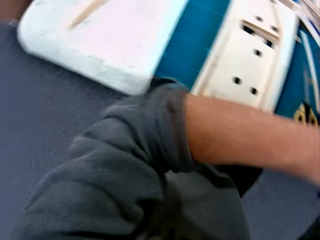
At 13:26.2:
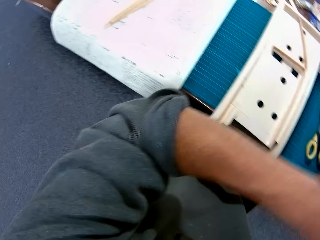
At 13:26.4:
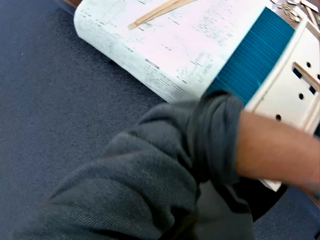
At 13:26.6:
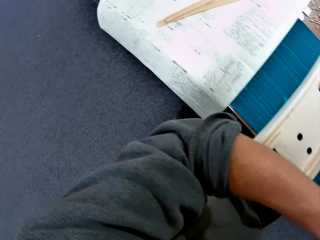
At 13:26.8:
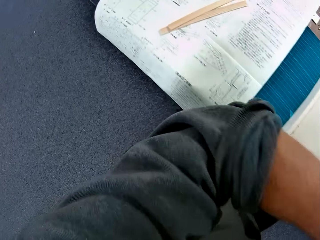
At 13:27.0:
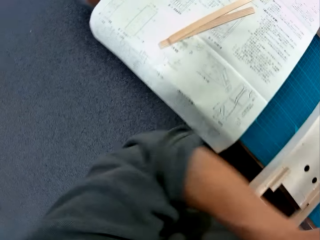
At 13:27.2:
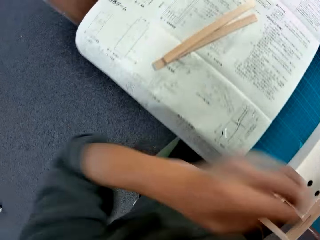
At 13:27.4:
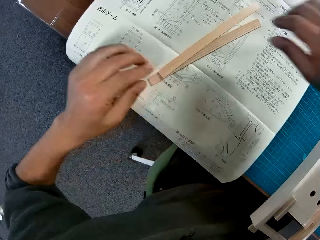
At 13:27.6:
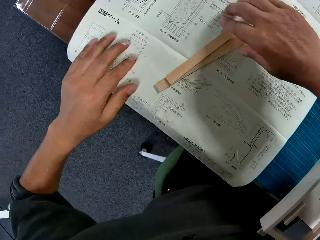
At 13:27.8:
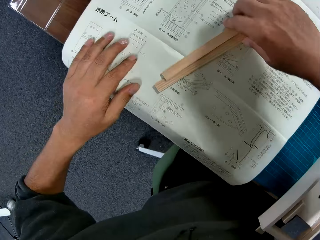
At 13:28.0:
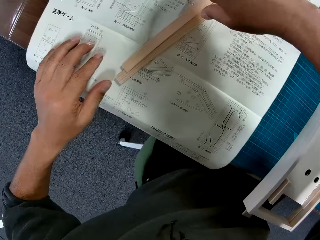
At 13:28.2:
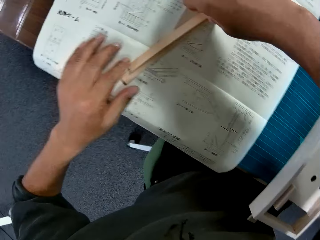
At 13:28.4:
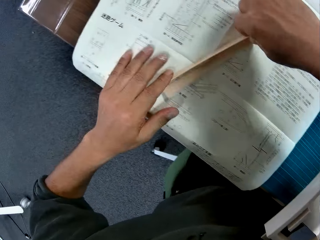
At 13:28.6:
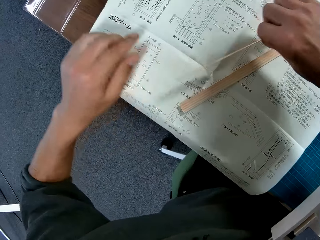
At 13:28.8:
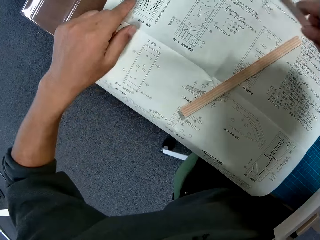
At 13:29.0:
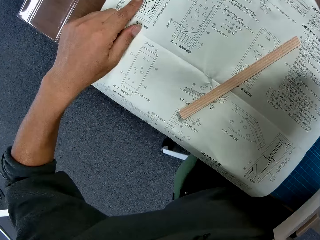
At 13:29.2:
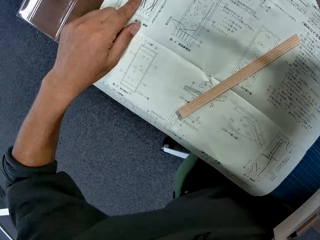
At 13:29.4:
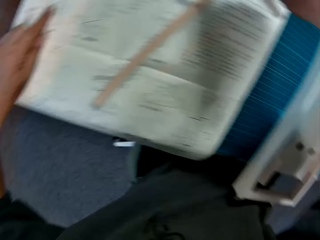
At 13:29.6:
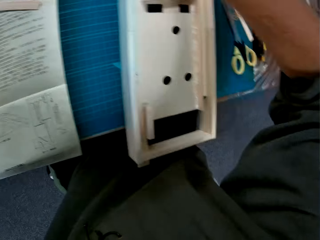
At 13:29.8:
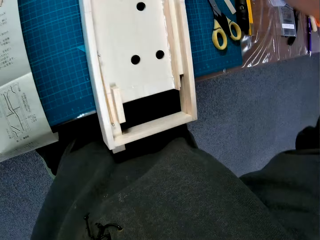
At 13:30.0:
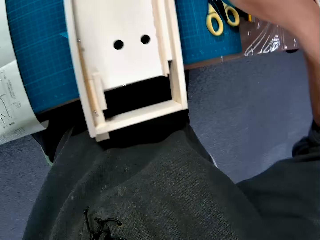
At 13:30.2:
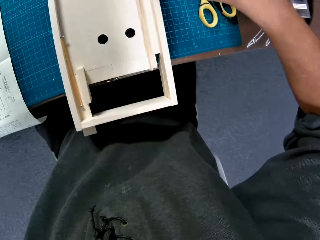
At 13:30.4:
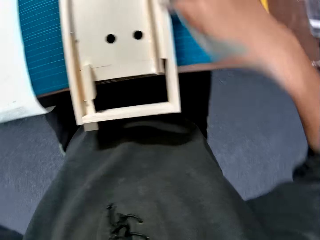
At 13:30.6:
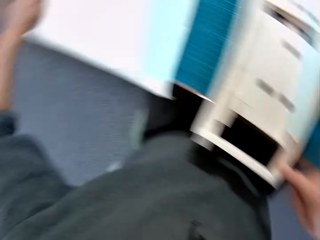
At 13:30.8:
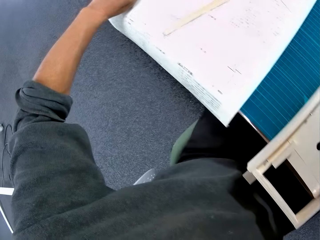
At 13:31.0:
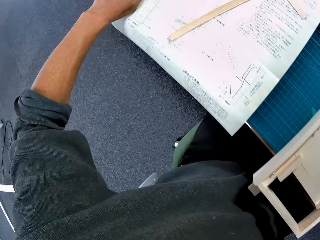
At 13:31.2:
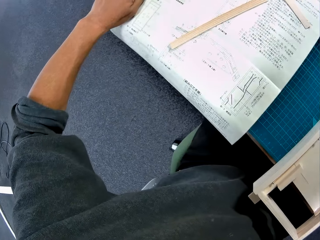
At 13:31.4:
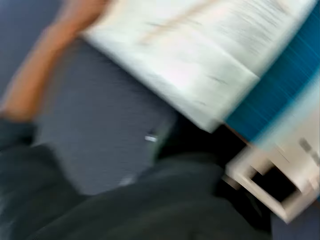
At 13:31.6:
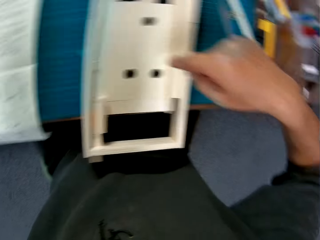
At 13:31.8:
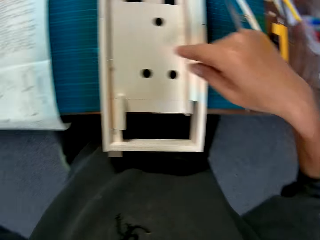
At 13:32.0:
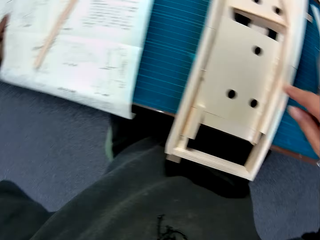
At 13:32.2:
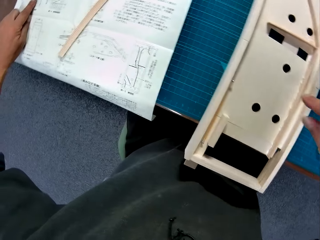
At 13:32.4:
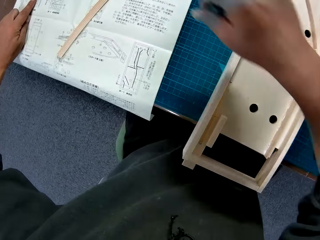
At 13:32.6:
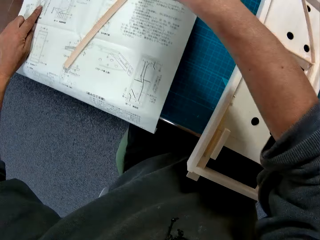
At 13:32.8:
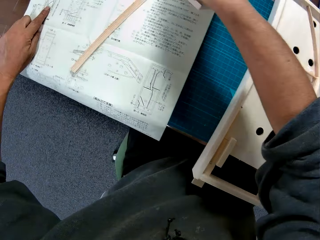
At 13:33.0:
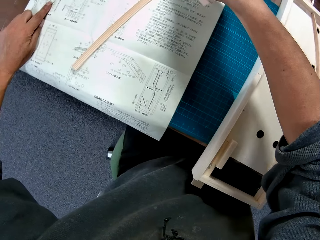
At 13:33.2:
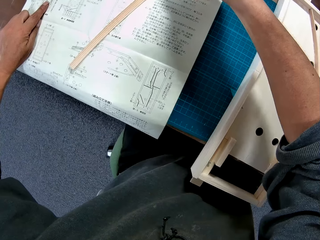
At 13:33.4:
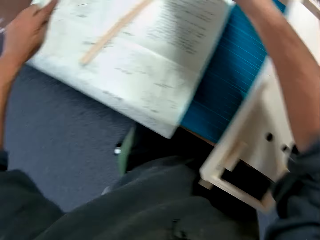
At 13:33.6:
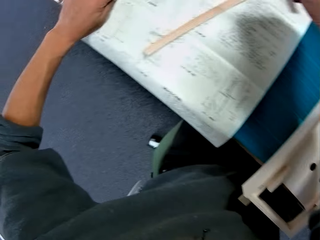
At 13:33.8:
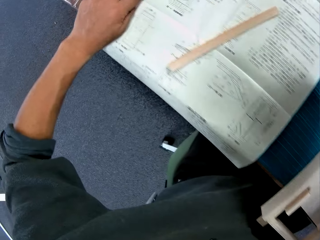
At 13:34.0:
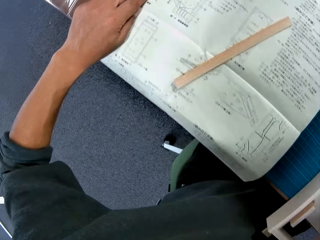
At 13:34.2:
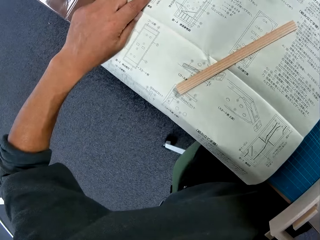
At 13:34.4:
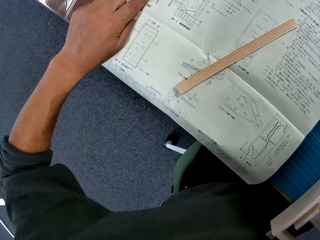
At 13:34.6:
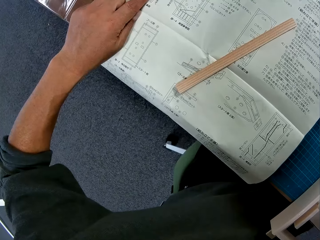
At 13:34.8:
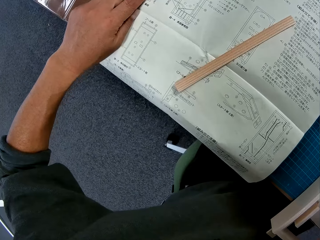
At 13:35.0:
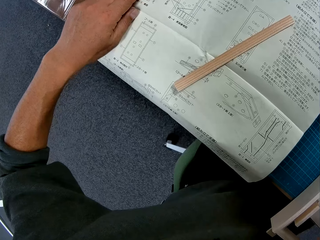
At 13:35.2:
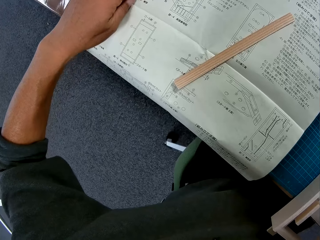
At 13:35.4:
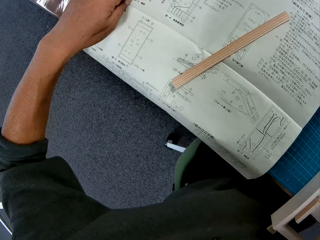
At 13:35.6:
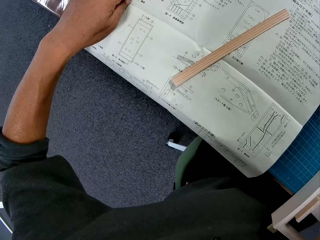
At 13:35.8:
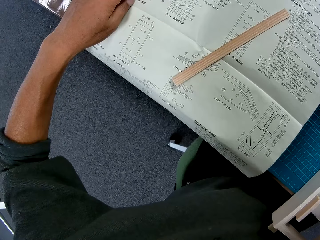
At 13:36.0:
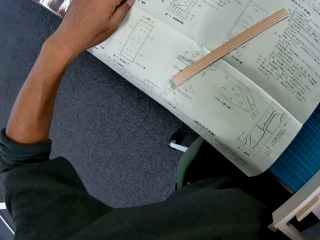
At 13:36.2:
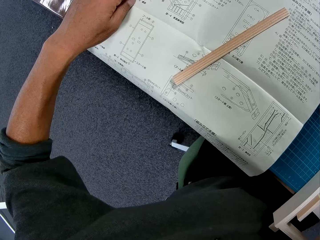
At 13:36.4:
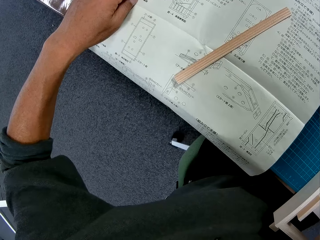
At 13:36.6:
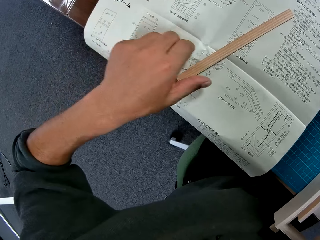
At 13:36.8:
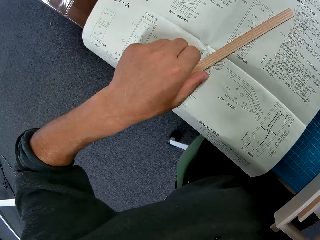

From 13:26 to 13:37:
The camera wearer scratches his right hand or arm with his left hand. He turns to the modelling manual. He picks up a piece of wood or modelling material piece from the table with his right hand. He points at a diagram on the modelling manual. He touches the instruction paper with his left hand. He drops the piece of wood on the table with his right hand. He turns to the model. He turns to the modelling manual. He turns to the model. He turns again to the modelling manual. He picks up the piece of wood from the table with his right hand. He refers to the modelling manual.

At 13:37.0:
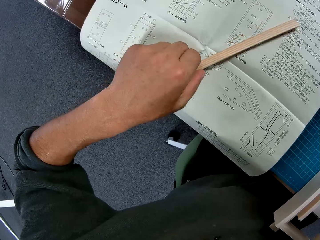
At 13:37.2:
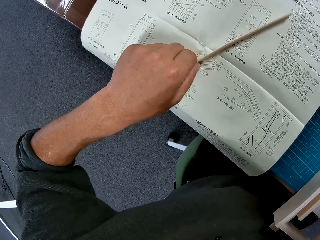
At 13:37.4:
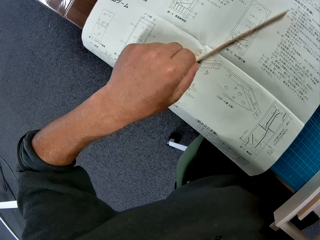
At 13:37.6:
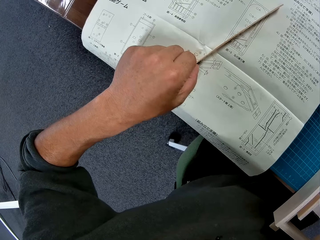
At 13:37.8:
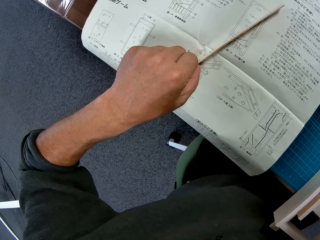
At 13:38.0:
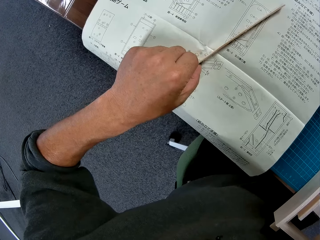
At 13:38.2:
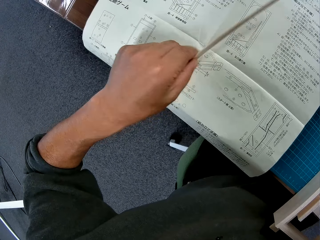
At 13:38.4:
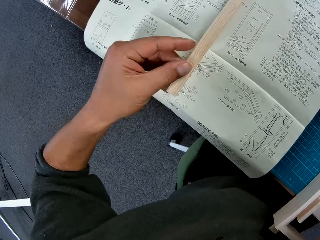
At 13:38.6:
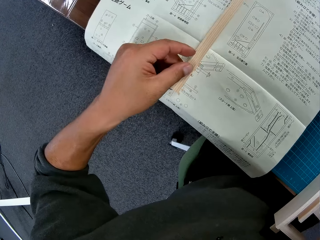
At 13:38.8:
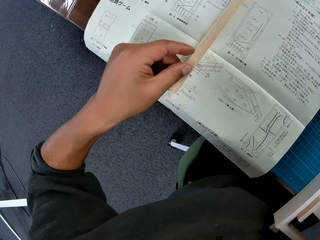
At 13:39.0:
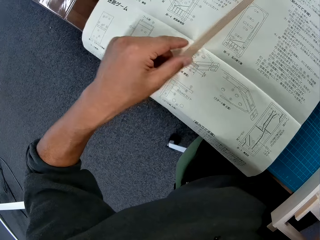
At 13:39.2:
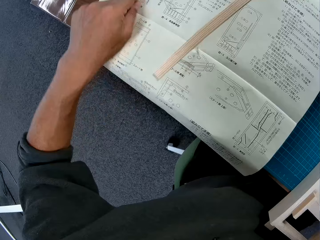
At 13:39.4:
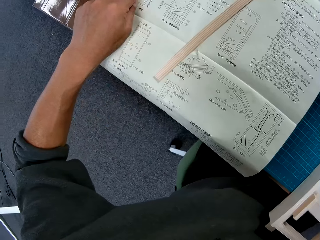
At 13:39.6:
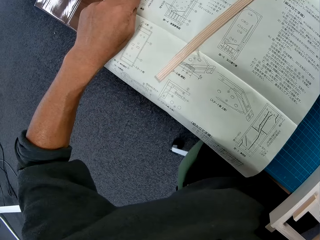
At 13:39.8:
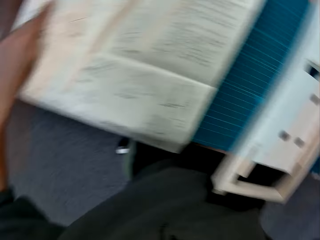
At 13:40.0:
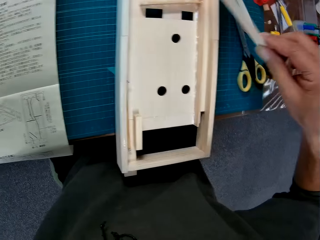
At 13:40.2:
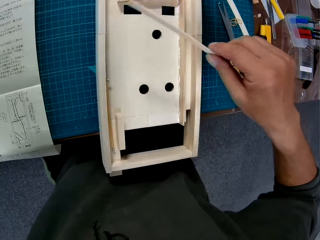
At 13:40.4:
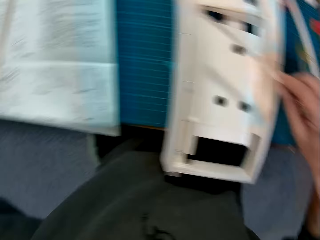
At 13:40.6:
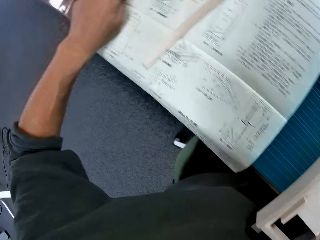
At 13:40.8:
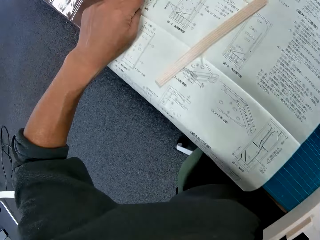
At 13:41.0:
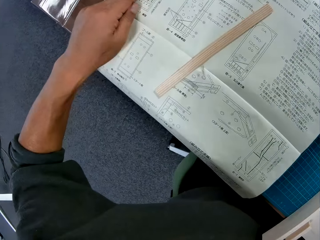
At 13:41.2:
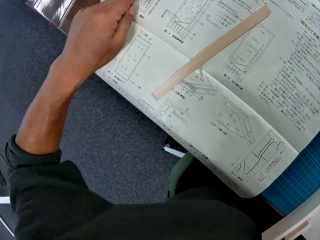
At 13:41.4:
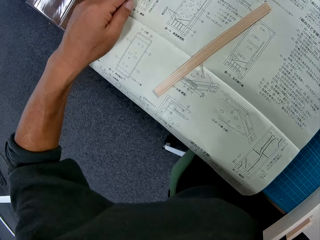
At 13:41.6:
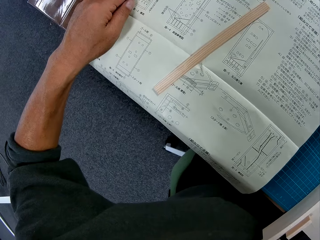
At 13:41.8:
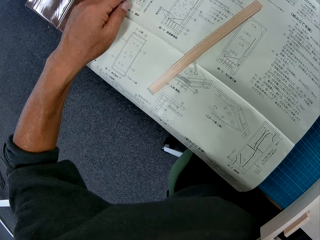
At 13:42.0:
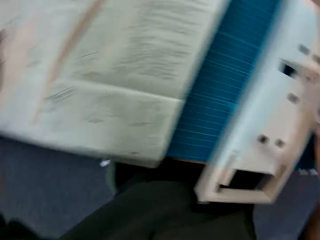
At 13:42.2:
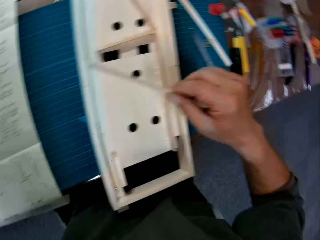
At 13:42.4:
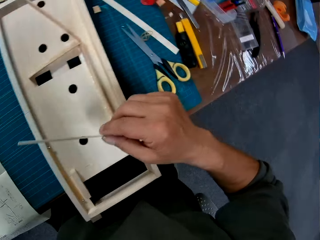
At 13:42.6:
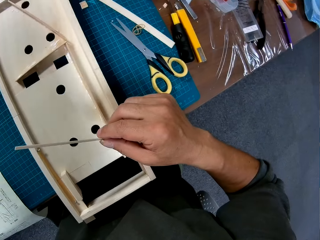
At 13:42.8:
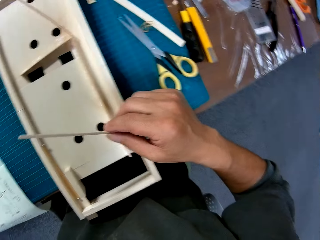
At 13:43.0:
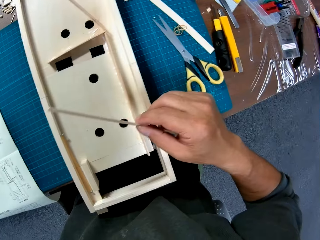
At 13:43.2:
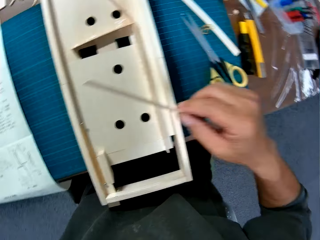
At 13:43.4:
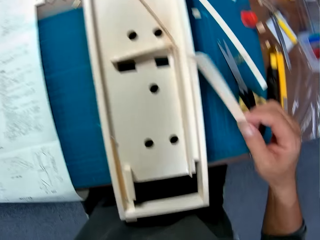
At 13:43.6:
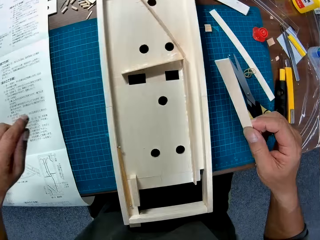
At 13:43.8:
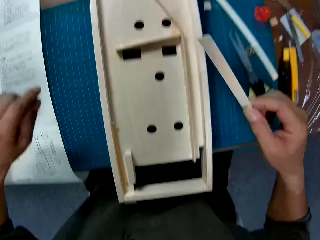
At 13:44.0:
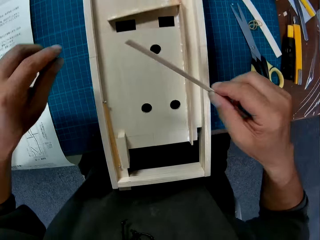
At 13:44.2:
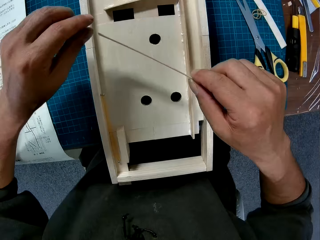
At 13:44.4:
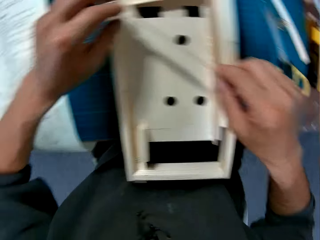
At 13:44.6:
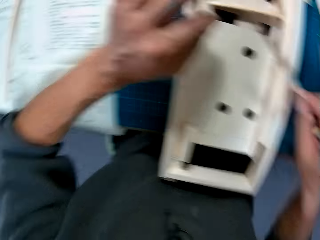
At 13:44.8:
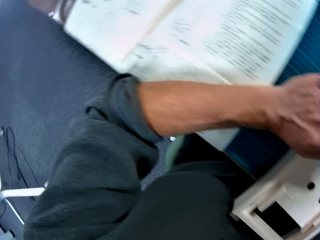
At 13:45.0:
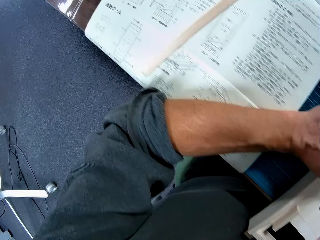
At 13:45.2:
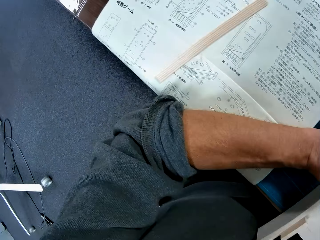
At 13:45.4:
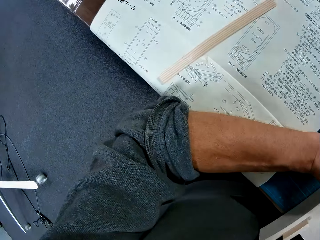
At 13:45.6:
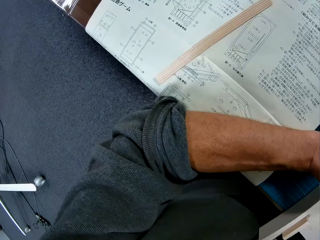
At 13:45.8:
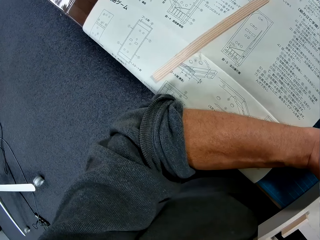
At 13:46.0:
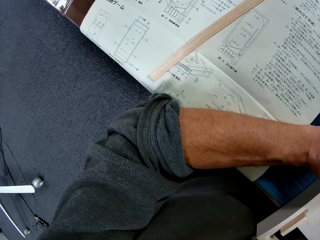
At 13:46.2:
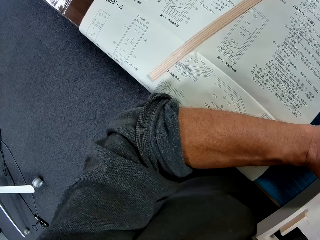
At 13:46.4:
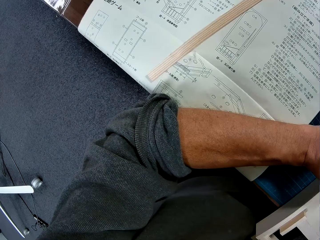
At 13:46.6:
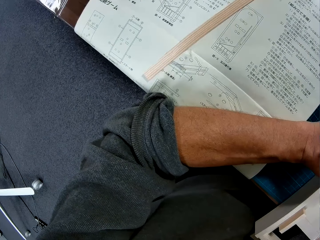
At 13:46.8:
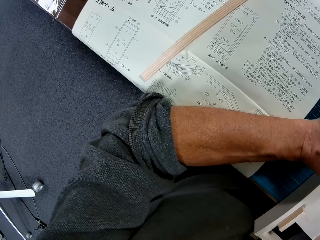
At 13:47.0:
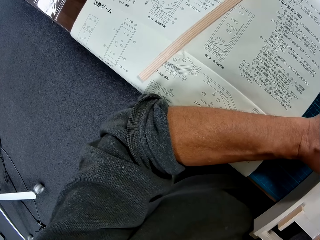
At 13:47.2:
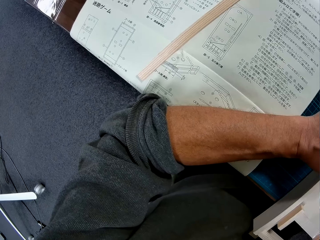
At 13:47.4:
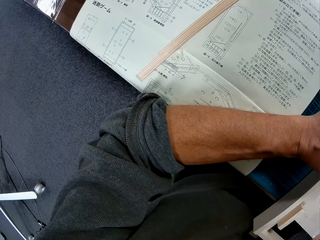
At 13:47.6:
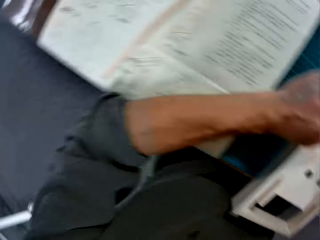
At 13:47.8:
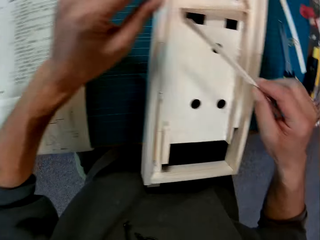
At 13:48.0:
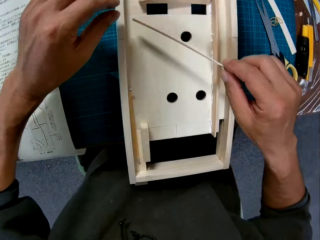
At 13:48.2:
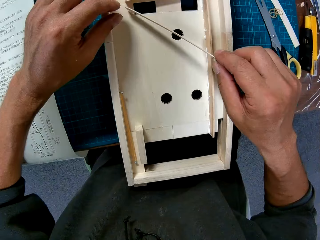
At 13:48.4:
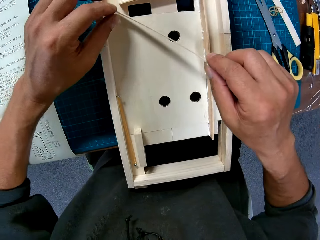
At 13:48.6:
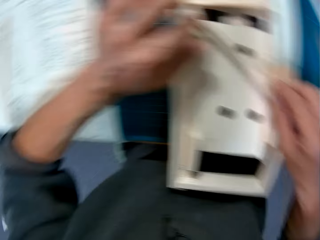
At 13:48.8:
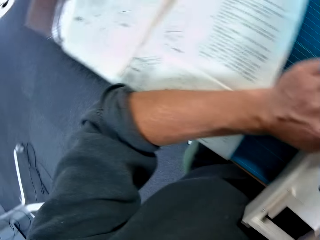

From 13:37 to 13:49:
The camera wearer holds a piece of wood on the instruction paper with his left hand. He picks a modelling material piece from a modelling manual. He places the modelling material piece on the modelling manual. He places his left hand on the modelling manual. He turns to the model. He turns to the modelling manual. He refers to the modelling manual. He turns to the model. He holds the modelling material piece. He looks at the manual on the table.
